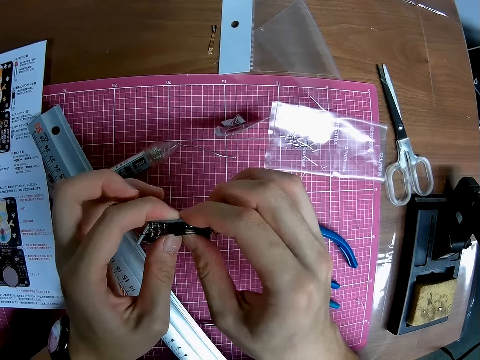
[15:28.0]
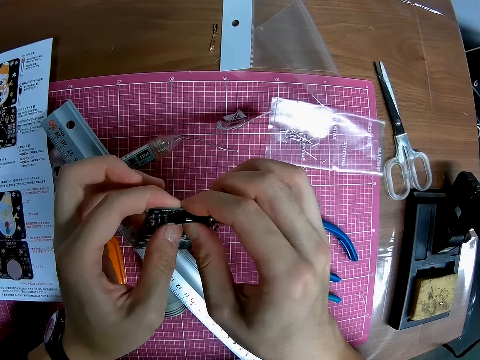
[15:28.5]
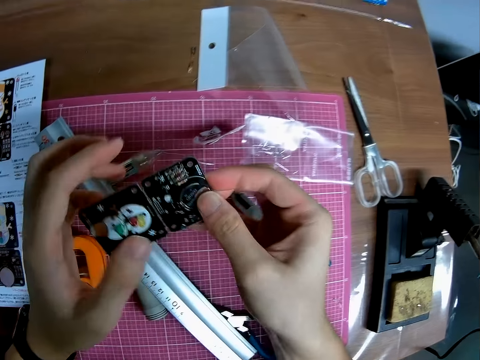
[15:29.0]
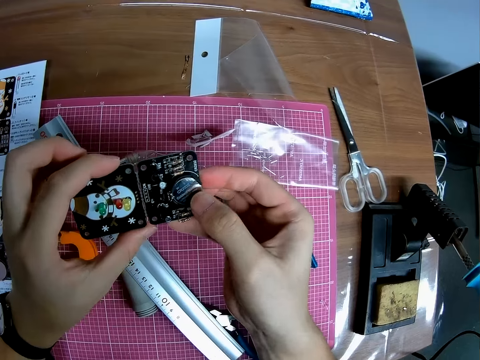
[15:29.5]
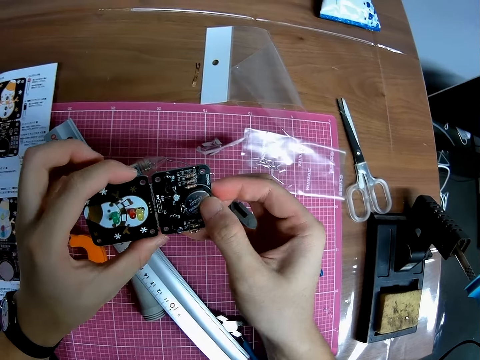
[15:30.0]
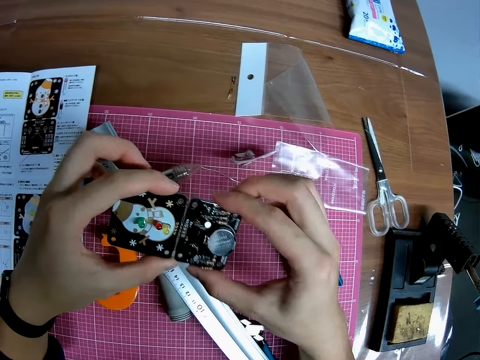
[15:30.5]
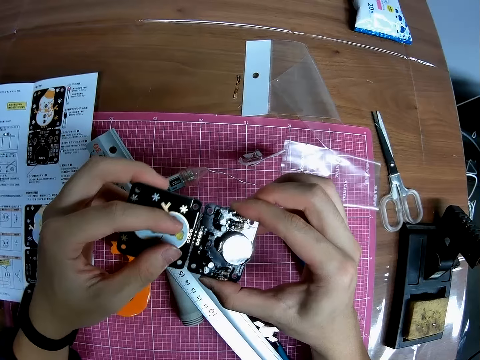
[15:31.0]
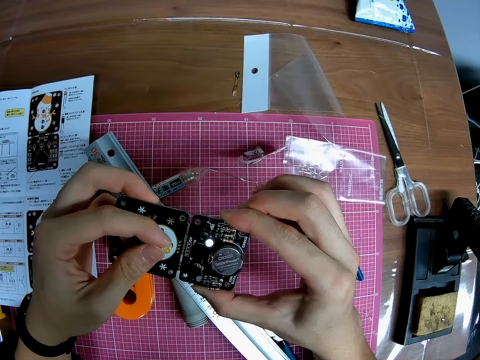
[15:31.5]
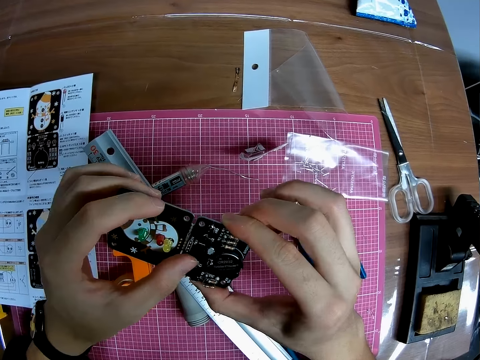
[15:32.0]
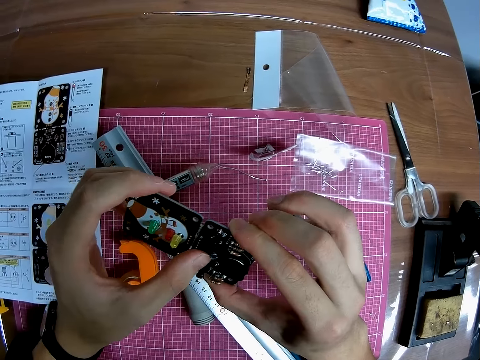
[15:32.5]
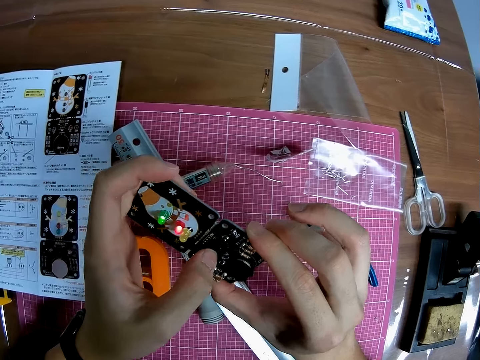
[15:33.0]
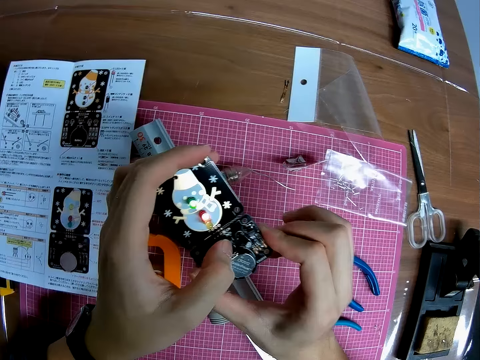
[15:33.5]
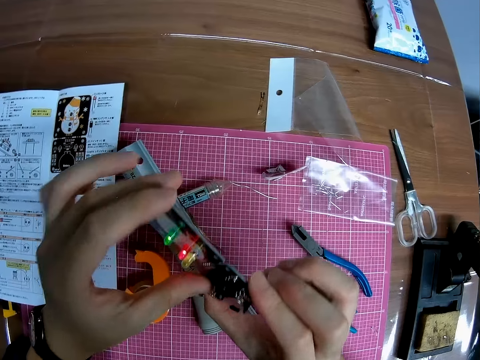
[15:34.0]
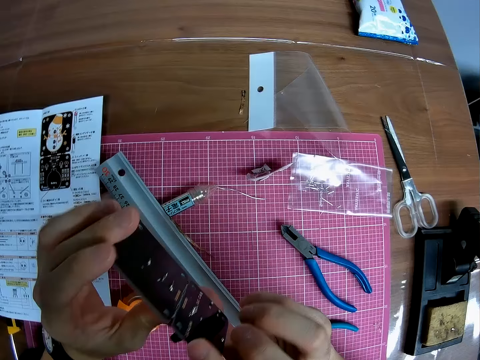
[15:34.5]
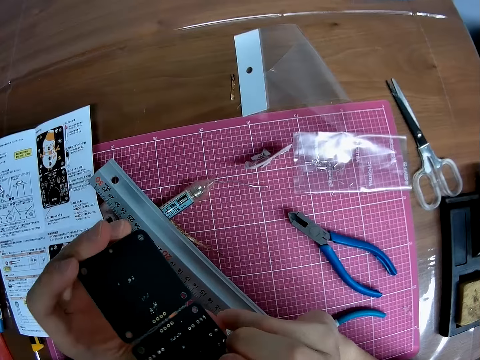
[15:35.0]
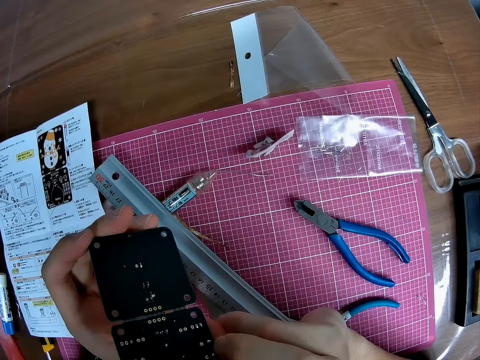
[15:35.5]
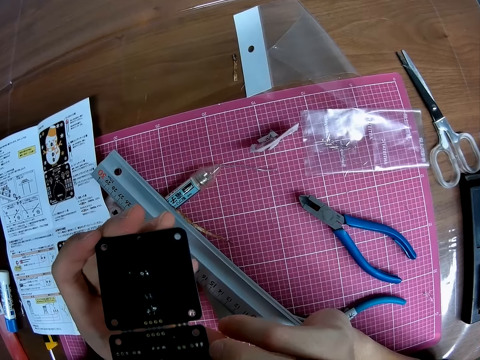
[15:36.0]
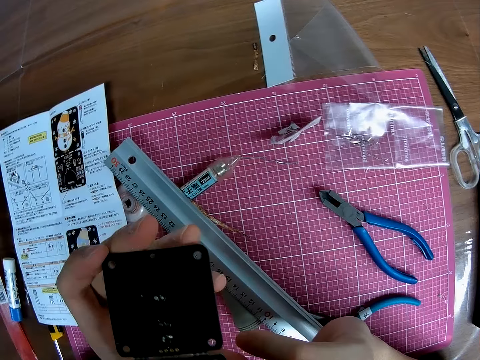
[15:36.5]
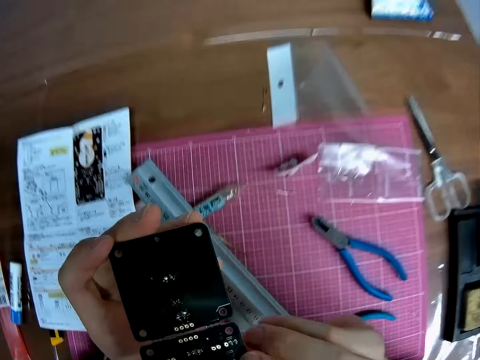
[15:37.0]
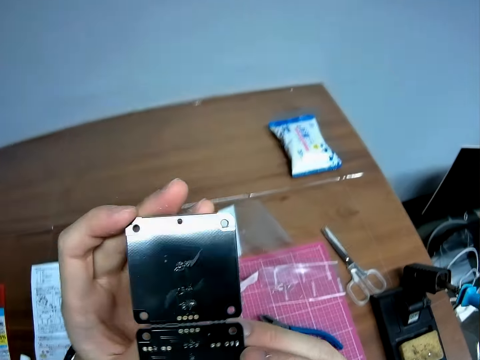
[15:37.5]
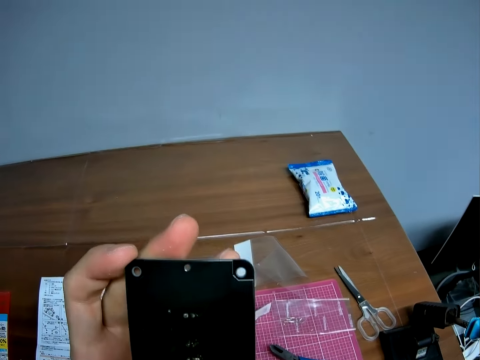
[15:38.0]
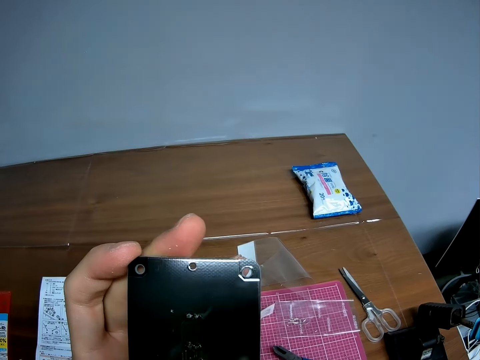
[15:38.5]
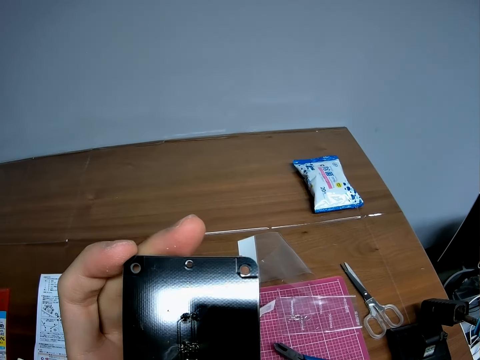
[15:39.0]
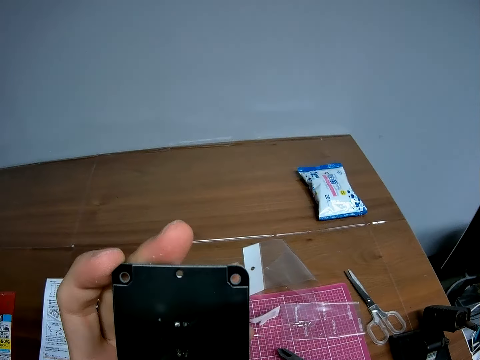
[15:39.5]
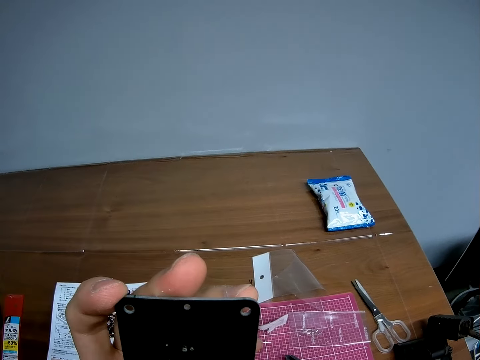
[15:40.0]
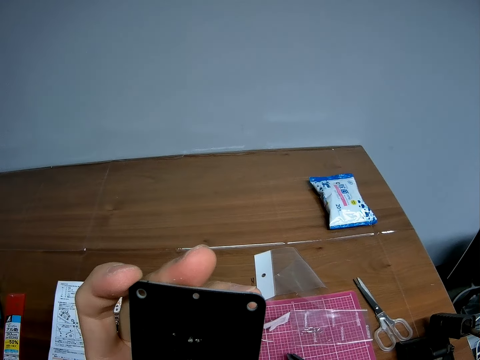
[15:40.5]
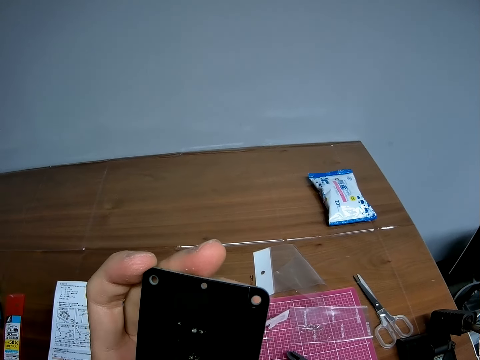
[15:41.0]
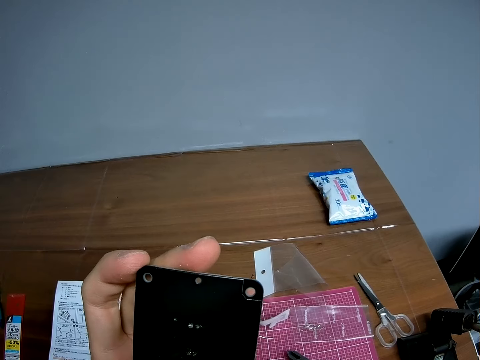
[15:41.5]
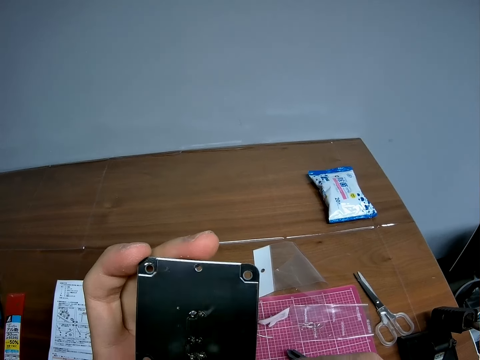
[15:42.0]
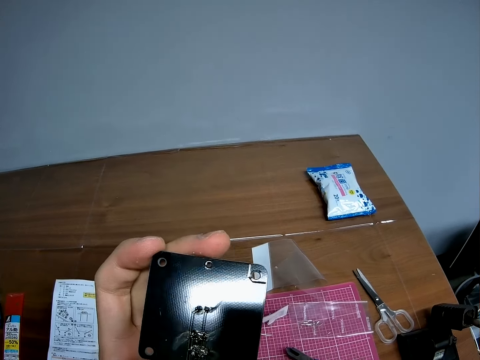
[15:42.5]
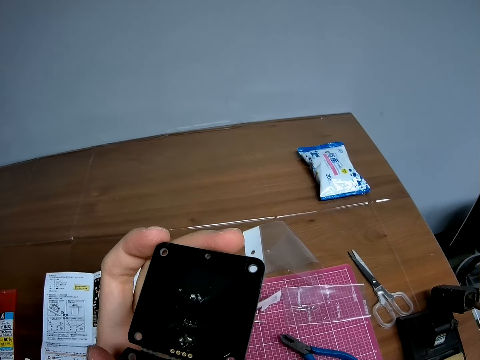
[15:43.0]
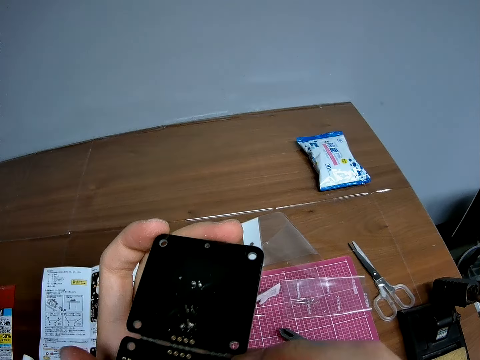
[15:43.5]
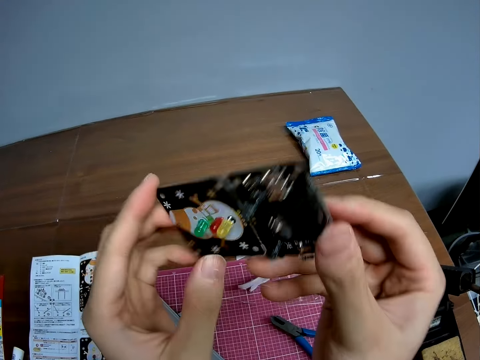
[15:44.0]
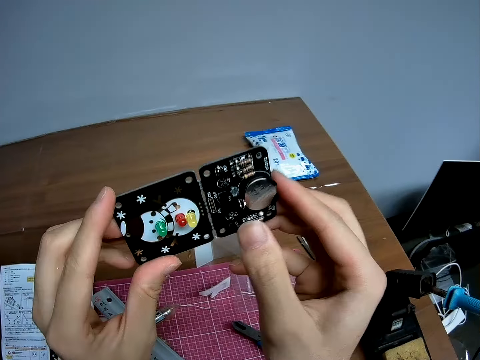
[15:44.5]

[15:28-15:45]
The camera wearer looks at the motherboard. They power on the switch of the circuit board. They check the circuit board.

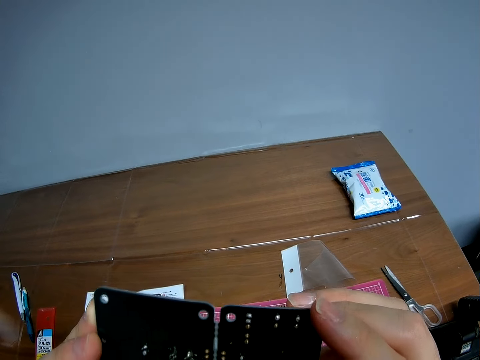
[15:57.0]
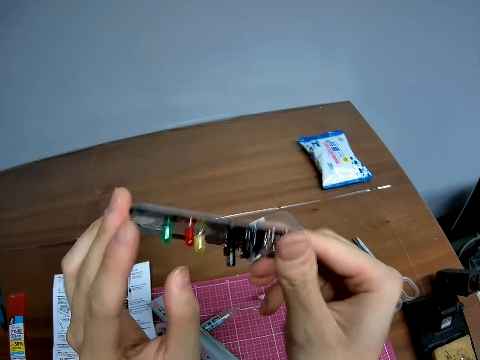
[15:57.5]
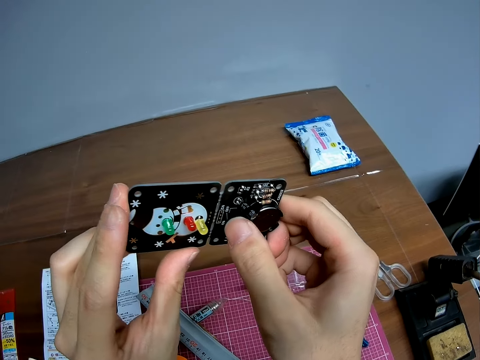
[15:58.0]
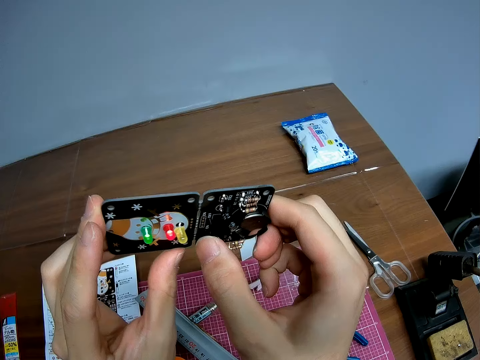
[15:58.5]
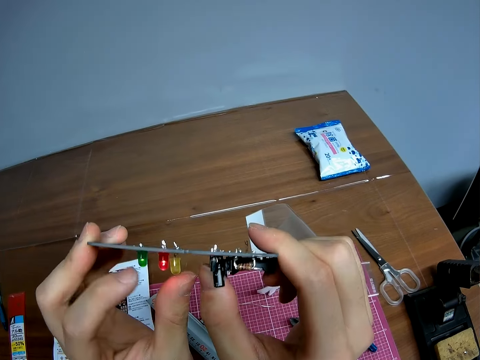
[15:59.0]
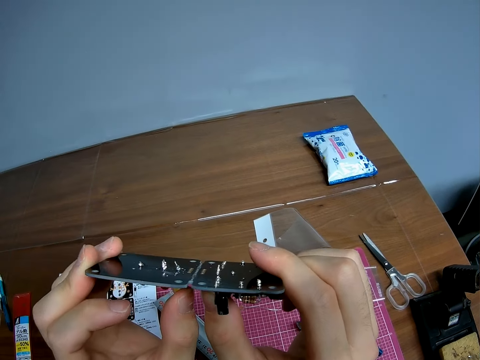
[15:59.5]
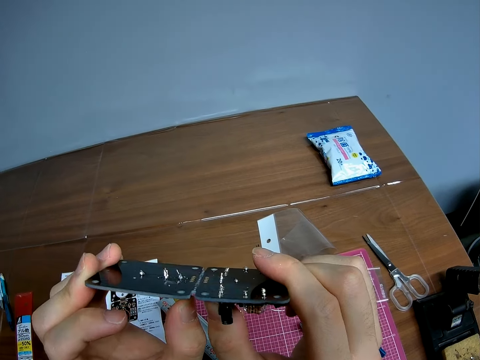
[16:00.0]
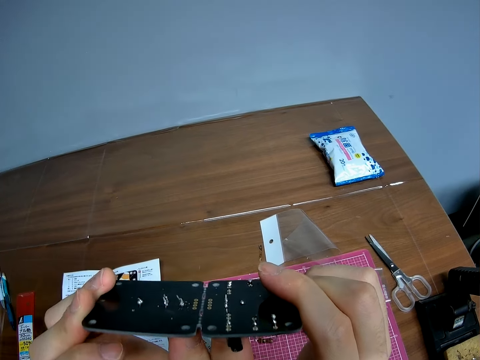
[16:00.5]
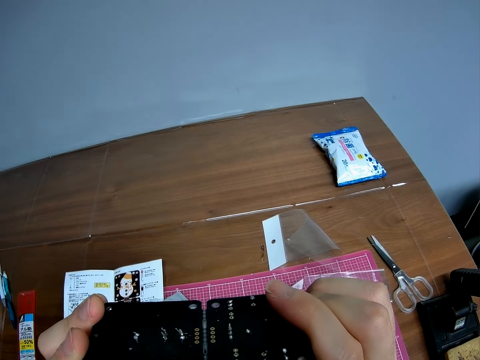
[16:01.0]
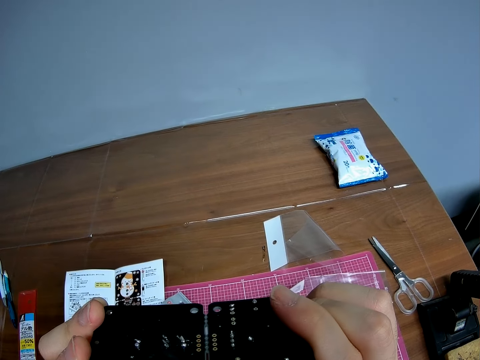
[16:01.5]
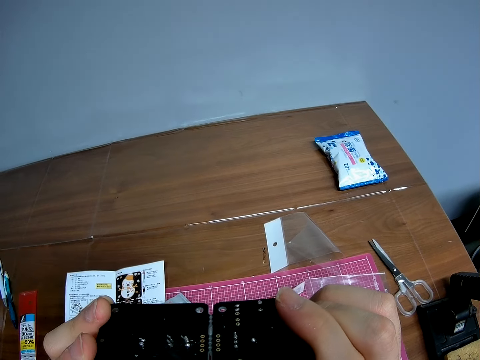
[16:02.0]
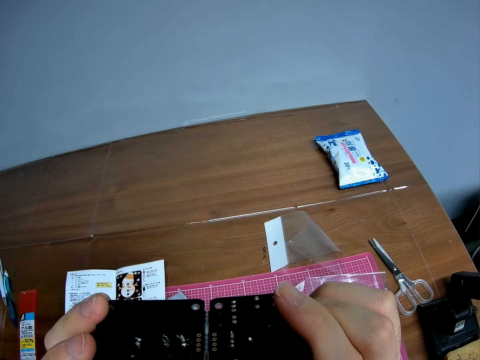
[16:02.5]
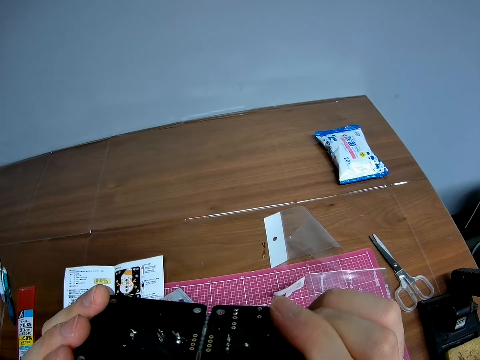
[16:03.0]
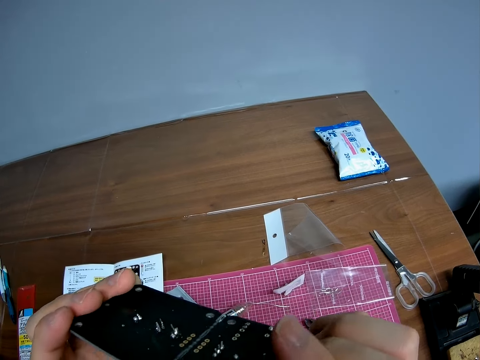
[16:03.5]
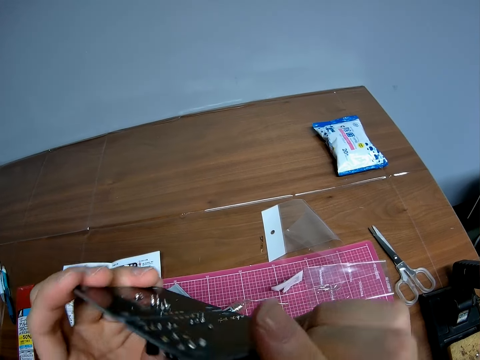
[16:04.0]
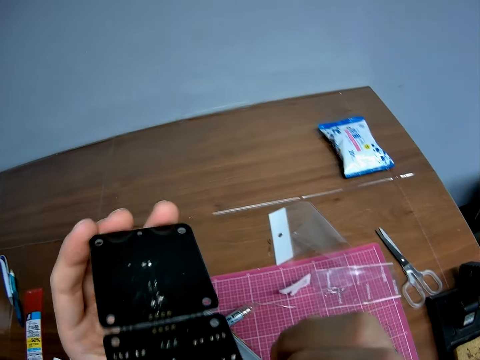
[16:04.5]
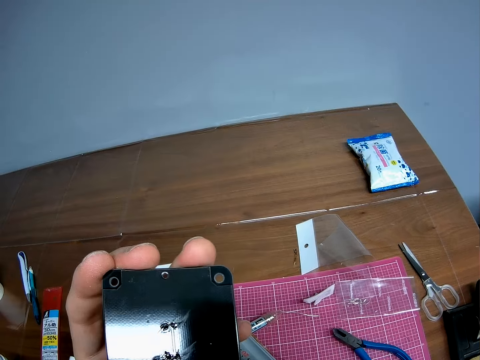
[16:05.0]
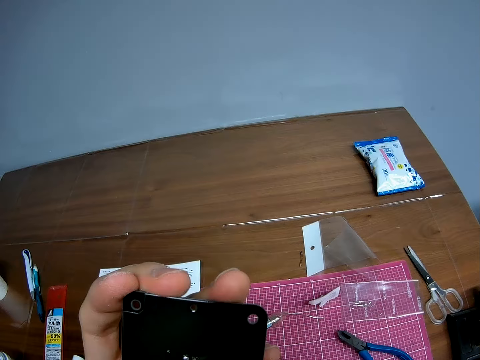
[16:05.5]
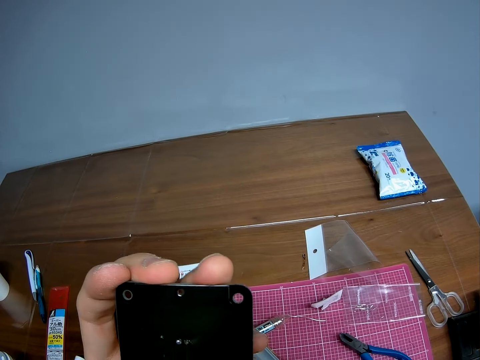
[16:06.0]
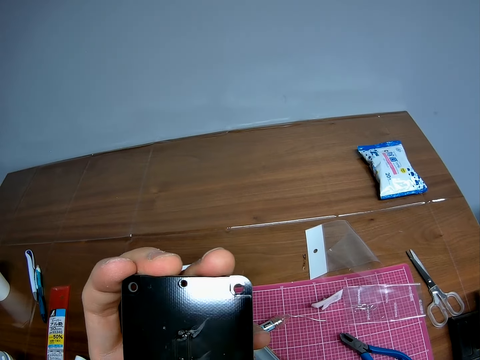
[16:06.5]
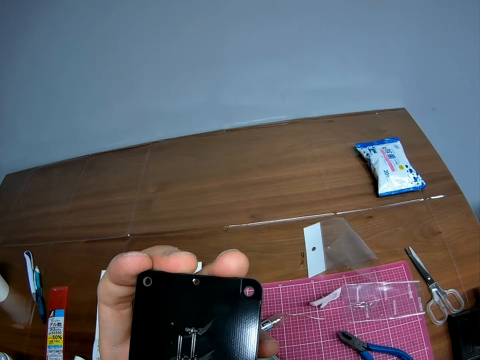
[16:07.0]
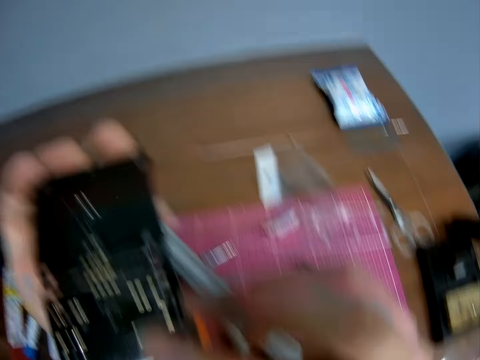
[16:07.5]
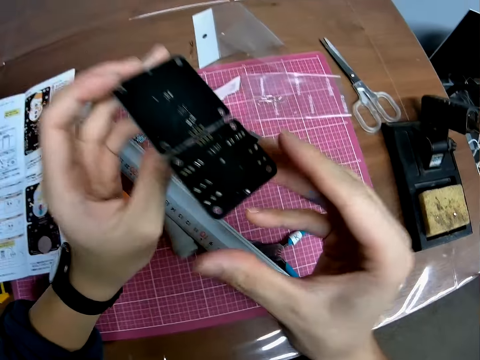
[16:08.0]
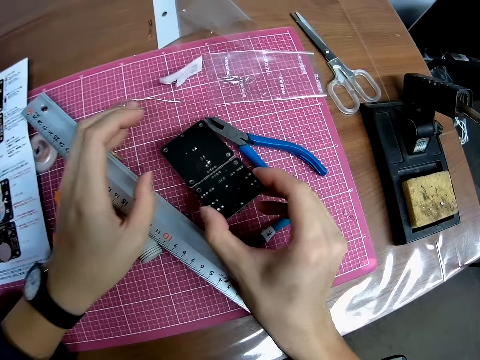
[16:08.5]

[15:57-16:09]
The camera wearer powers on the switch of the circuit board. They check the circuit board. They place the motherboard on the table.
